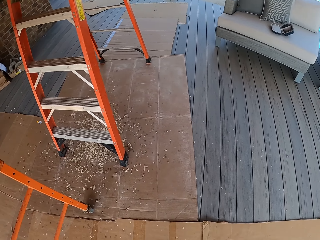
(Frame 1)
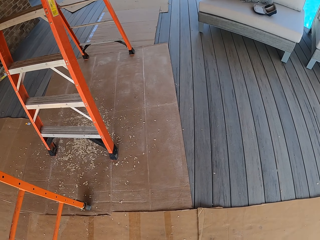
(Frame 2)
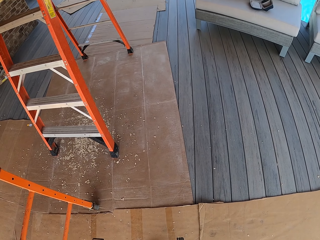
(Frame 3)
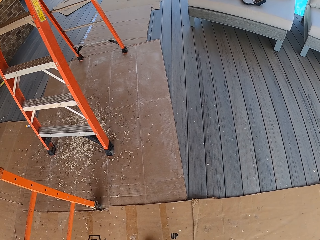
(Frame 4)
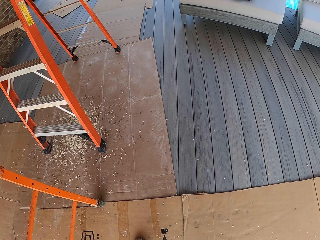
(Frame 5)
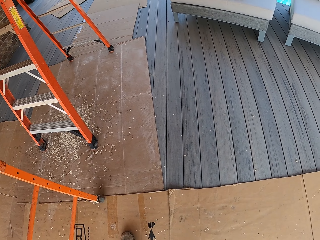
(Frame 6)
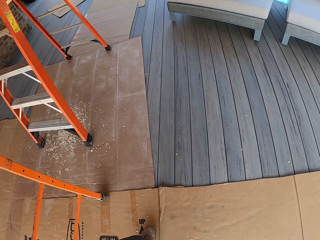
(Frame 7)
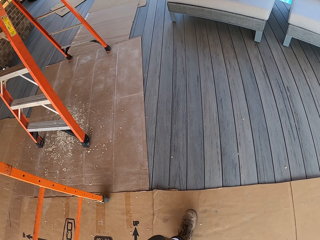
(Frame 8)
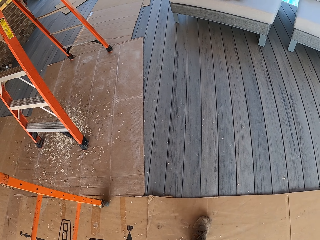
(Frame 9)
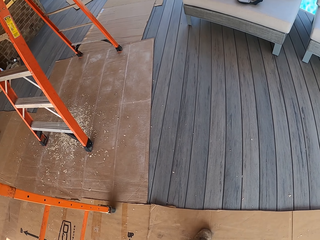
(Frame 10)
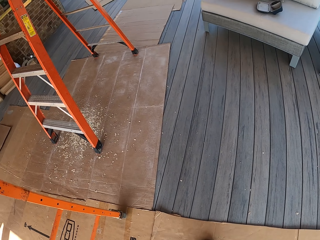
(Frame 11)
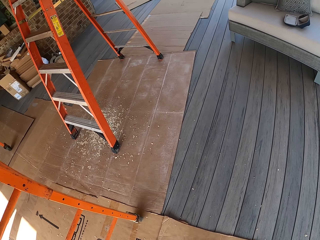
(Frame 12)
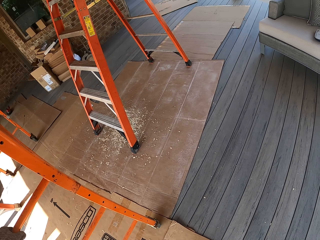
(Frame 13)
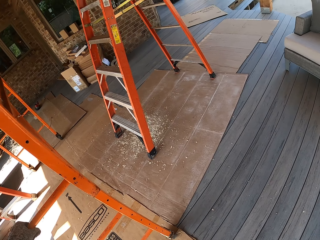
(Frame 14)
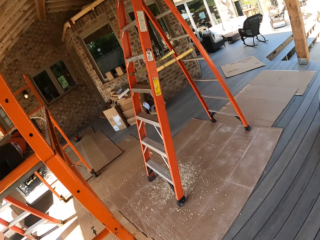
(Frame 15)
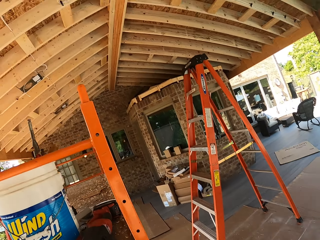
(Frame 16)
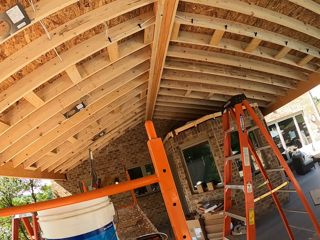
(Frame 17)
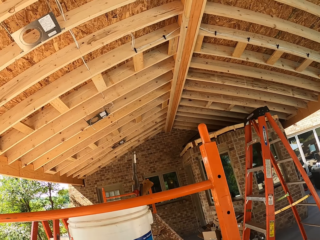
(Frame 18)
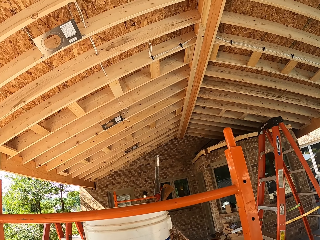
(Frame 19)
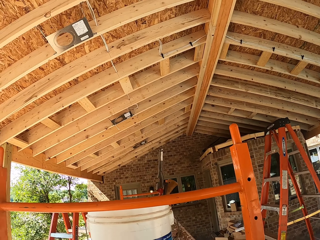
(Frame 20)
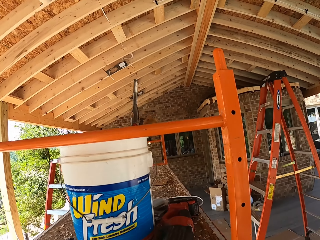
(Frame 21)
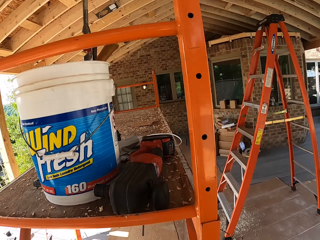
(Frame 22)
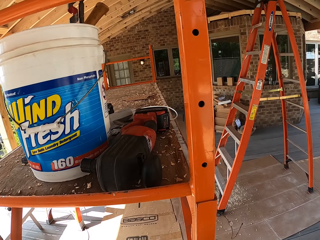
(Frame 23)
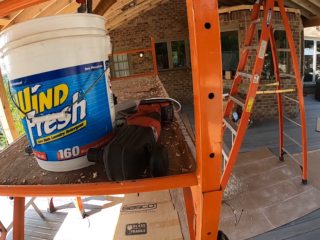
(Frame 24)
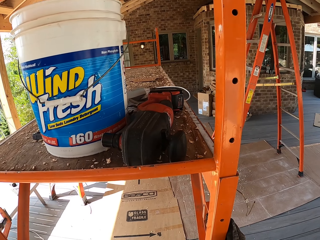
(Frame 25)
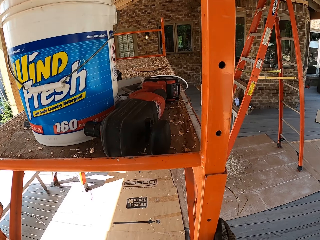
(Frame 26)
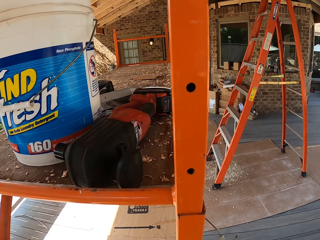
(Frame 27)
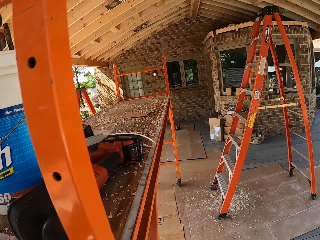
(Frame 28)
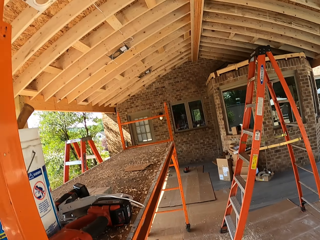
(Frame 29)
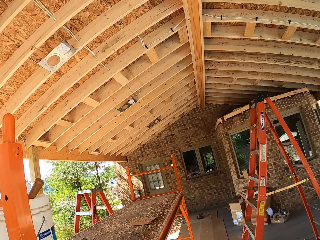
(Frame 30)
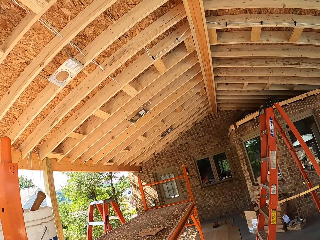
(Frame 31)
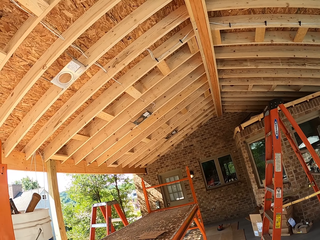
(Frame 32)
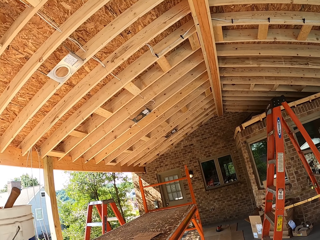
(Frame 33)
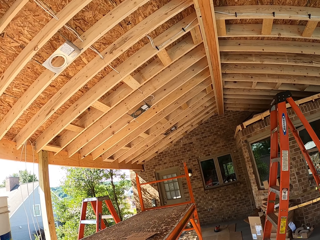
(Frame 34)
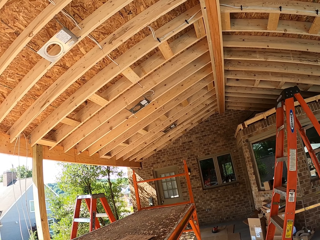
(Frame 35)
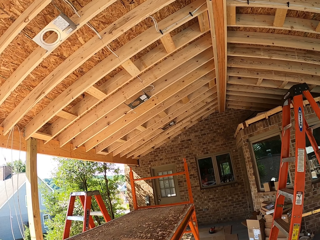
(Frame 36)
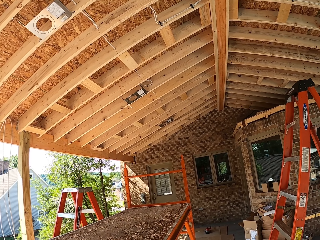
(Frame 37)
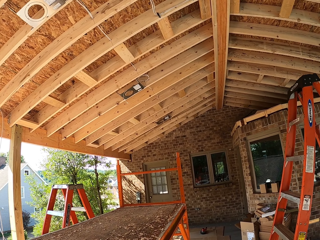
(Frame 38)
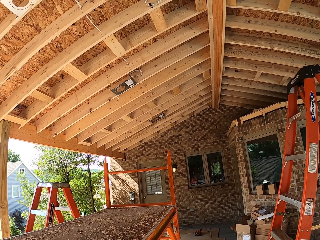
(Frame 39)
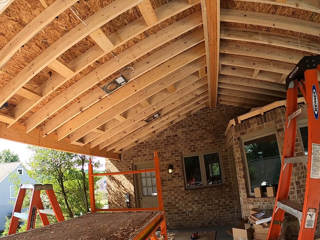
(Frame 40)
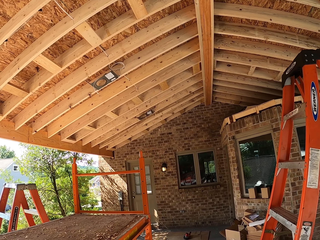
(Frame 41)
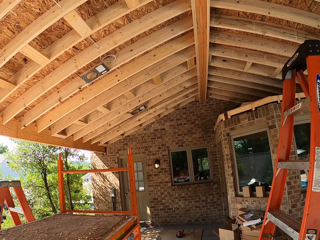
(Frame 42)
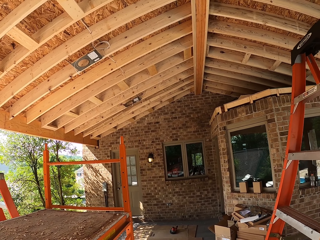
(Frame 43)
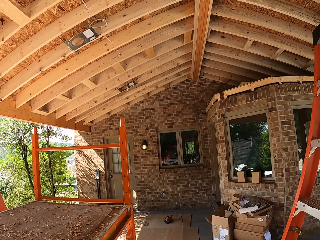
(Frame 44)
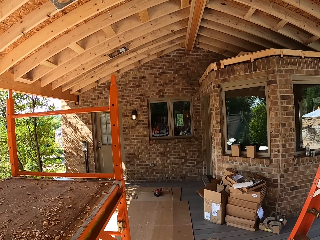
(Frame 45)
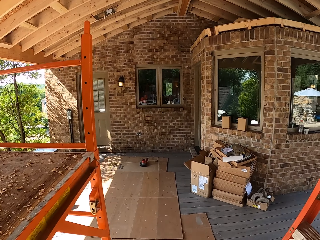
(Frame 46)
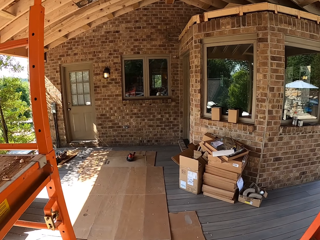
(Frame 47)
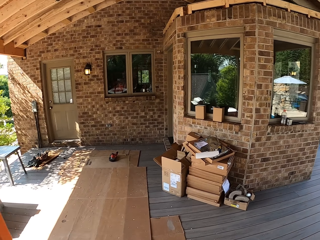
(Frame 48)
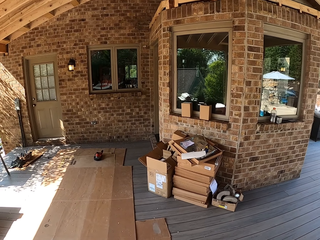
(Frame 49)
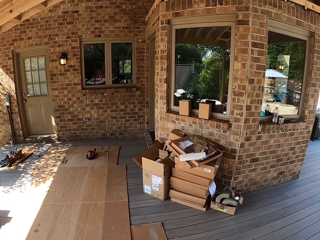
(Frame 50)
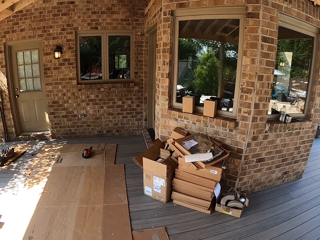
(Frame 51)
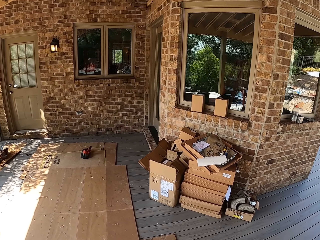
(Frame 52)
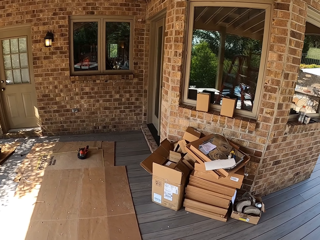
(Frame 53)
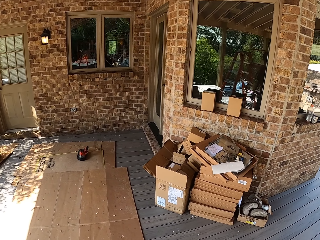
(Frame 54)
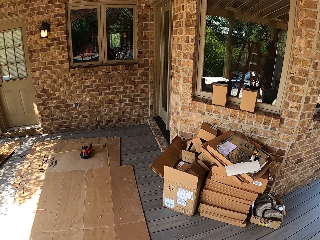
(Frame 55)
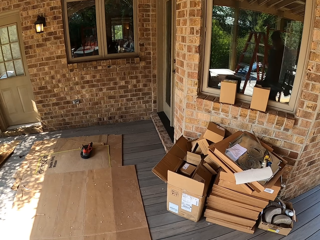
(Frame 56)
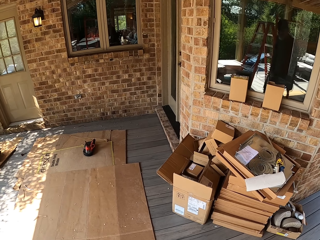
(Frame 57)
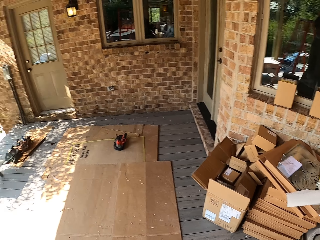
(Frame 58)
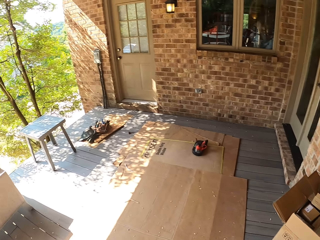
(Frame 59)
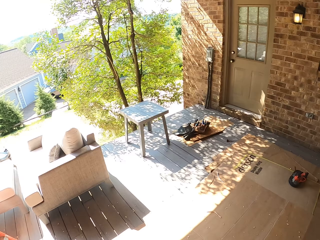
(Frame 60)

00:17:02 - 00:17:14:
The camera wearer pulls the work surface. They move the ladder. They walk back to the ladder.

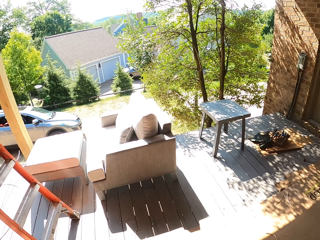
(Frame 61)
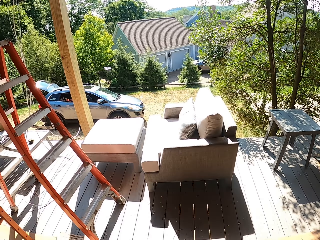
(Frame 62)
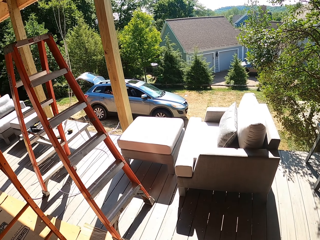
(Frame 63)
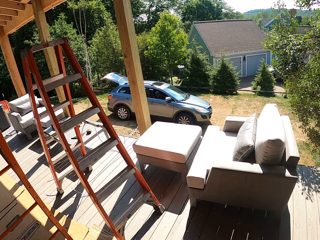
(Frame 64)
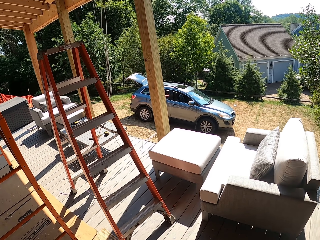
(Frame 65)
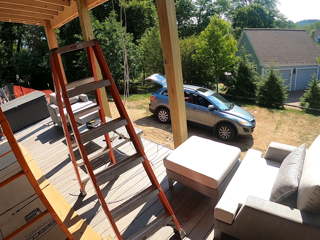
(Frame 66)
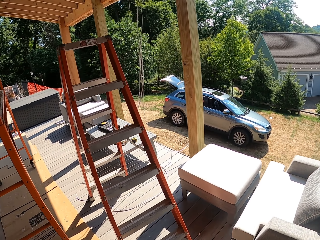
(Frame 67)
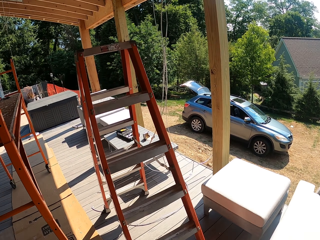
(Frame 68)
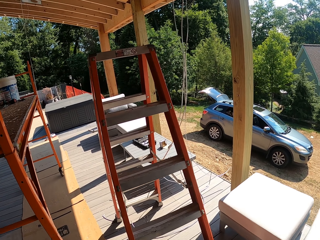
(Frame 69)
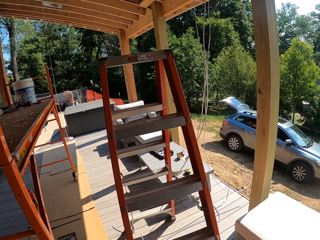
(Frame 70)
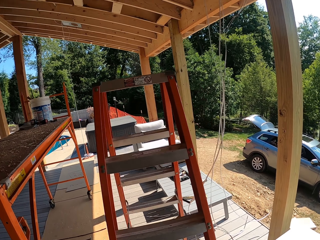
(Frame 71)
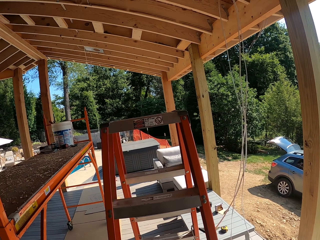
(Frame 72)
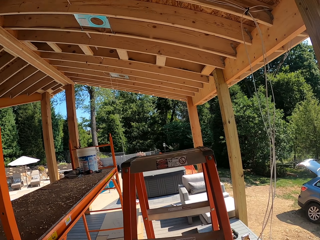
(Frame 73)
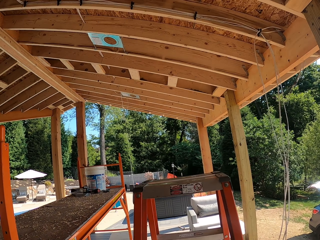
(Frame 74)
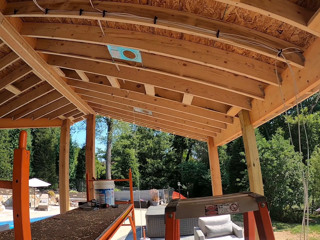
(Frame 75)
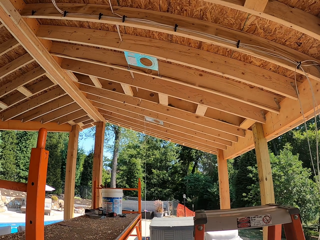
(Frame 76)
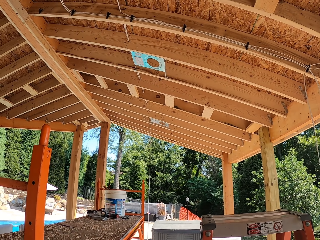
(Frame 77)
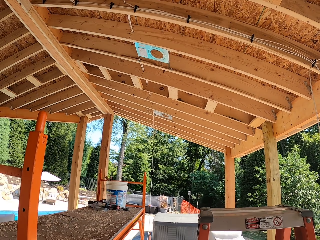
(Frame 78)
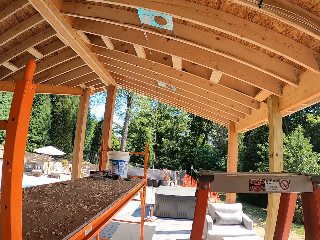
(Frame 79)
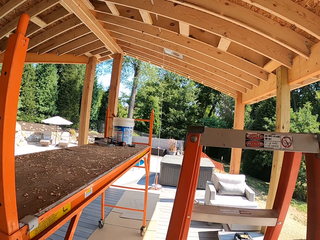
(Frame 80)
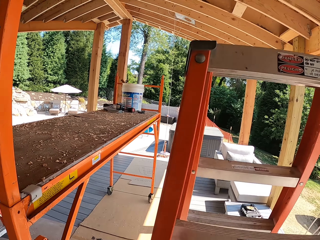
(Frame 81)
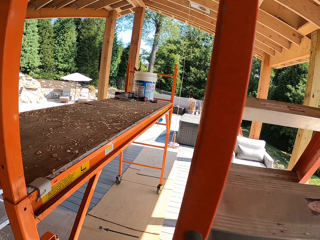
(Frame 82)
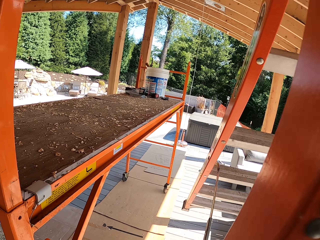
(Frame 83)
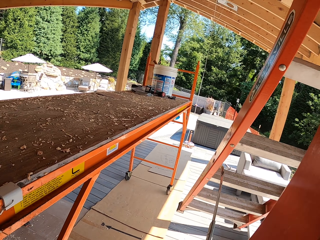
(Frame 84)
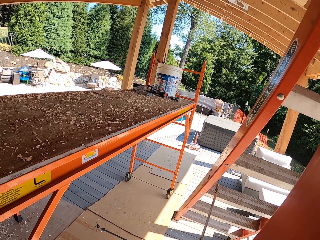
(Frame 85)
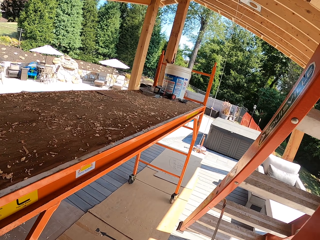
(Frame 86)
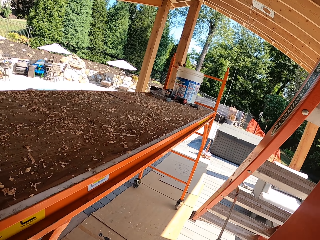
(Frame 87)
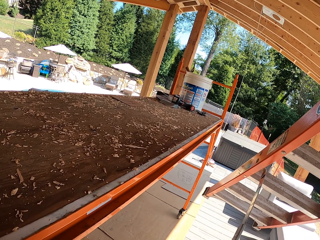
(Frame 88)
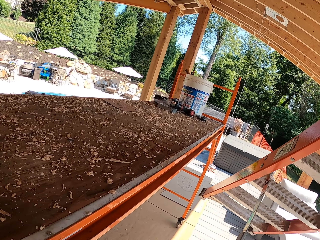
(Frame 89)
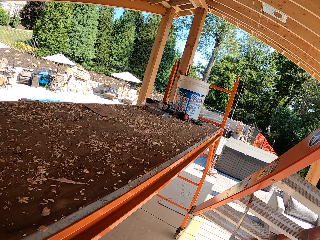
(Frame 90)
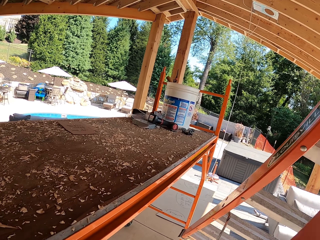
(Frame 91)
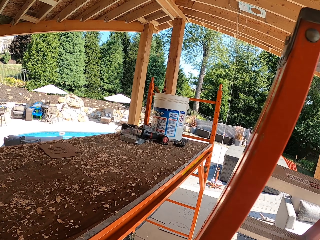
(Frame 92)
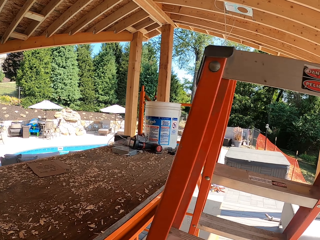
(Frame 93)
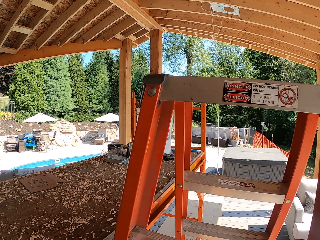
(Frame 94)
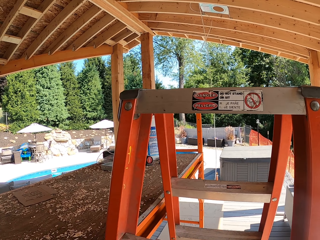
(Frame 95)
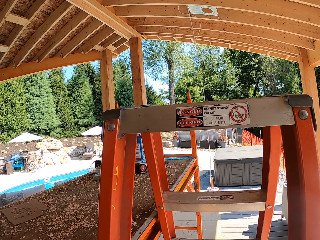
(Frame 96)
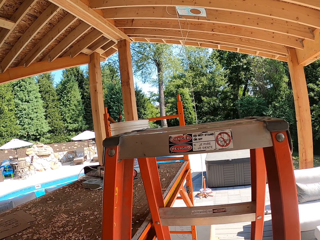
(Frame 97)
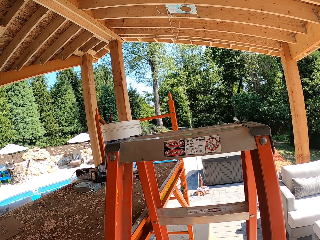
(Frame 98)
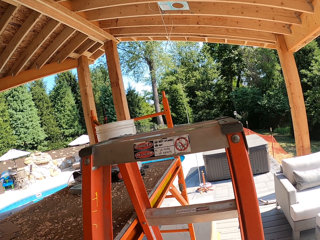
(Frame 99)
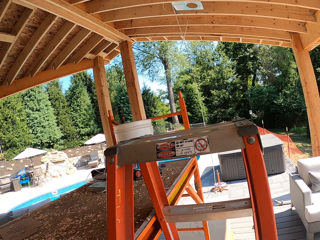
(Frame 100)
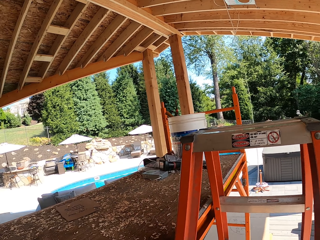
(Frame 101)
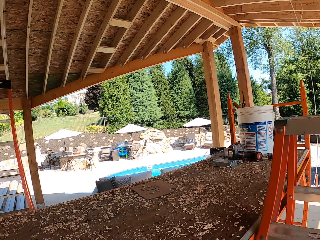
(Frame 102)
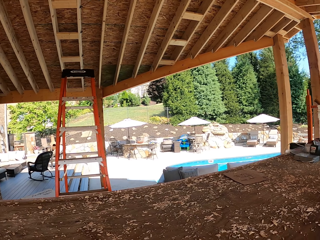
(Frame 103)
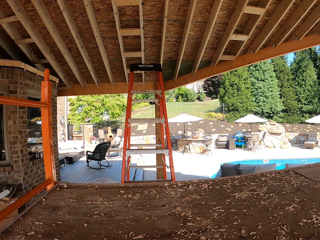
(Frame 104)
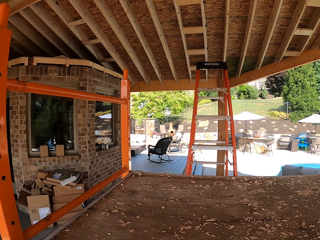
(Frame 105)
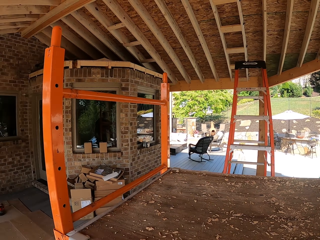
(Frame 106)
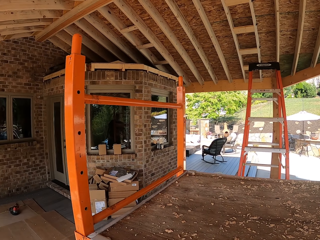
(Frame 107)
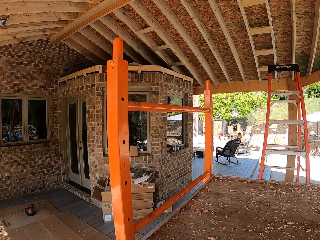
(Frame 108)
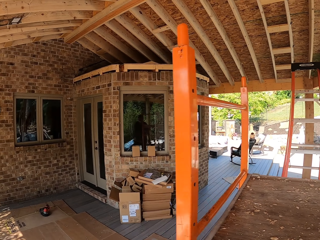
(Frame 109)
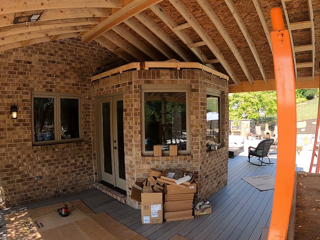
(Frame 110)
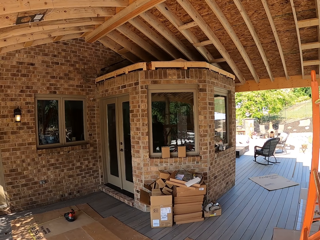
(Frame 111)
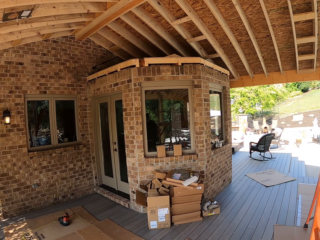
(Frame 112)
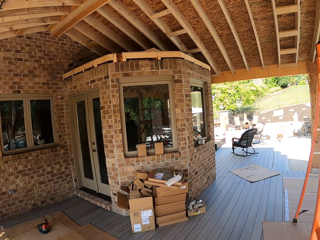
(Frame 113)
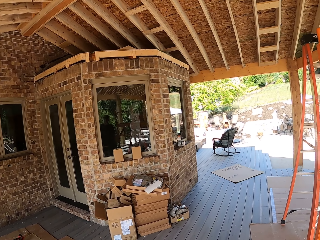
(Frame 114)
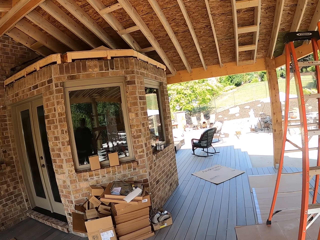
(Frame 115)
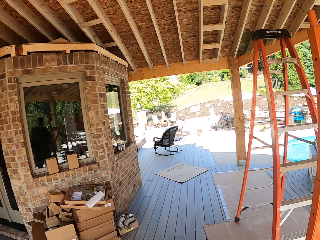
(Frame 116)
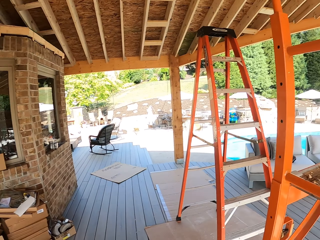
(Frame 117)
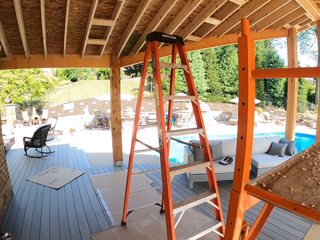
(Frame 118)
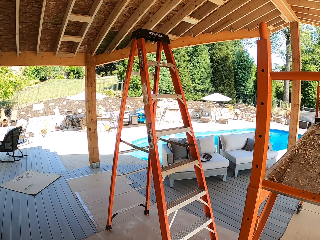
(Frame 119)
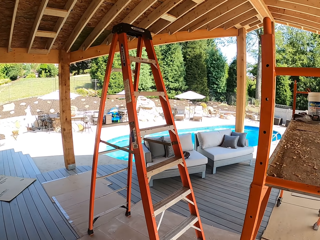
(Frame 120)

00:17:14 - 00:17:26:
The camera wearer glances up. They lift the ladder. They put the ladder down next to the work surface. They turn around.
